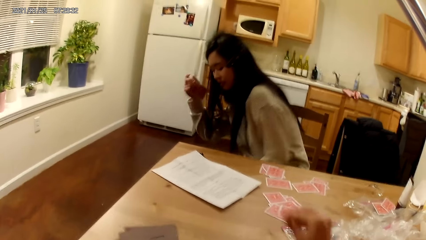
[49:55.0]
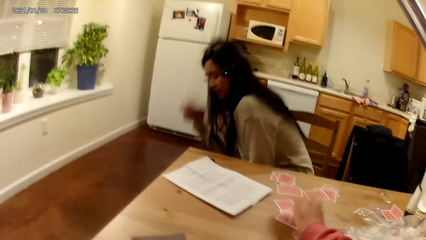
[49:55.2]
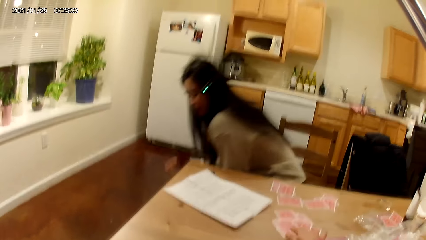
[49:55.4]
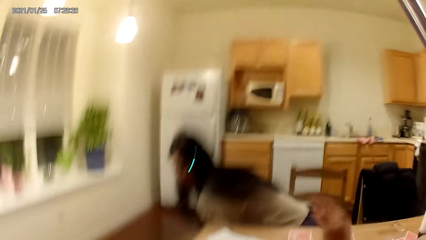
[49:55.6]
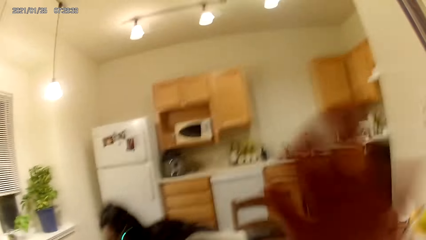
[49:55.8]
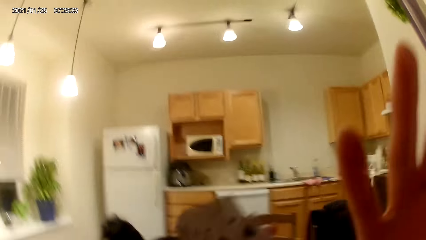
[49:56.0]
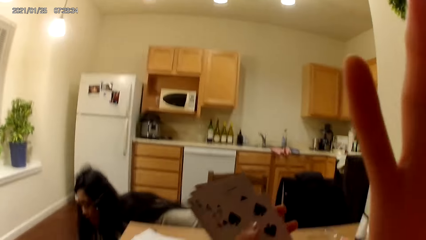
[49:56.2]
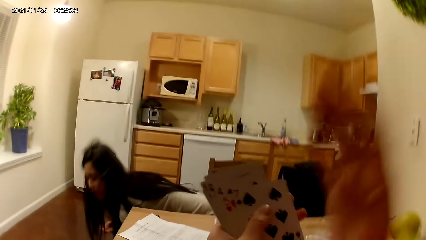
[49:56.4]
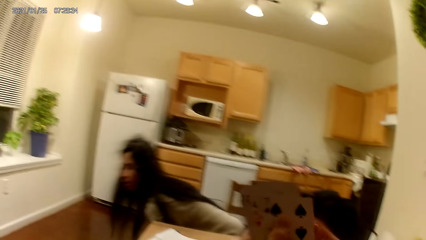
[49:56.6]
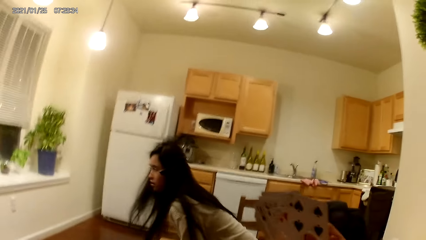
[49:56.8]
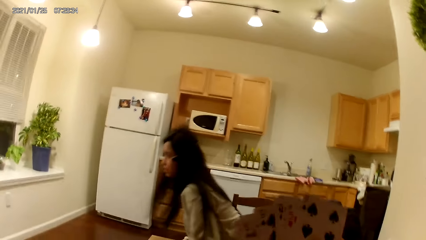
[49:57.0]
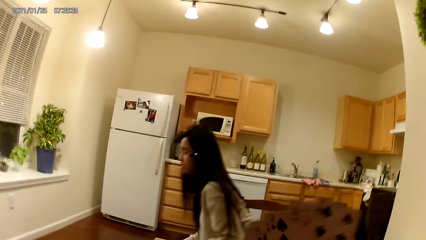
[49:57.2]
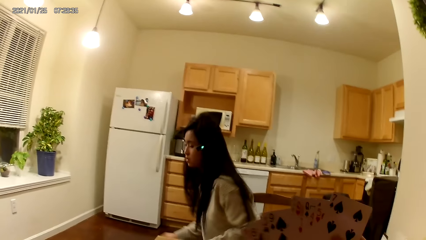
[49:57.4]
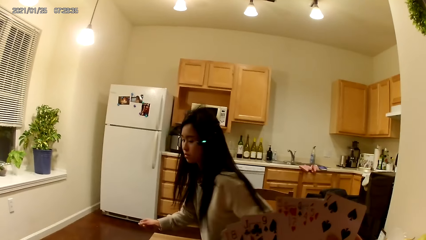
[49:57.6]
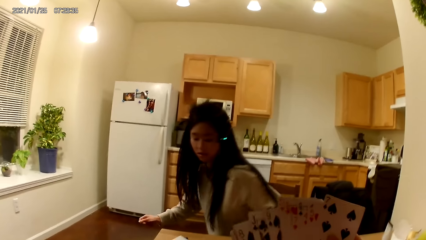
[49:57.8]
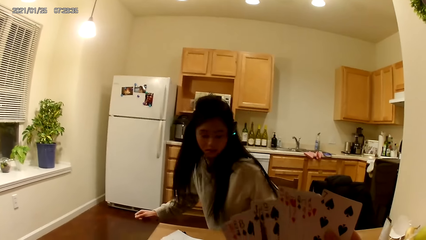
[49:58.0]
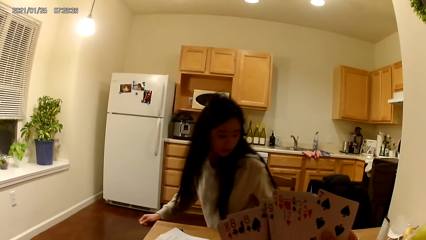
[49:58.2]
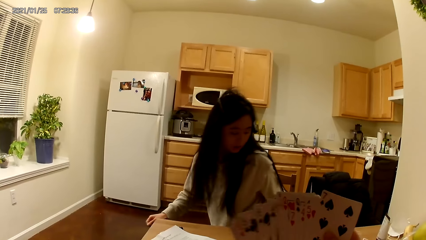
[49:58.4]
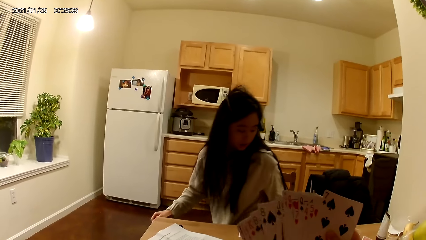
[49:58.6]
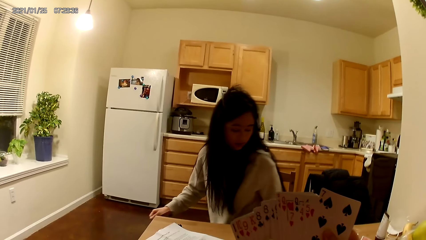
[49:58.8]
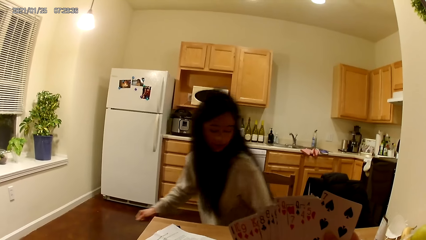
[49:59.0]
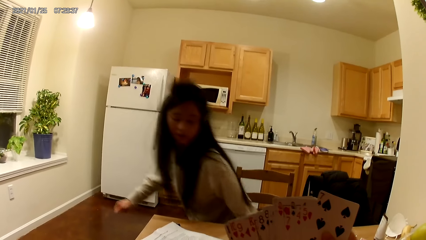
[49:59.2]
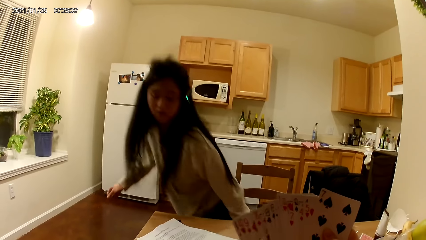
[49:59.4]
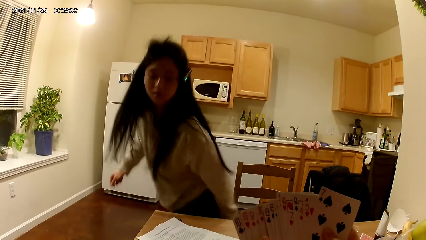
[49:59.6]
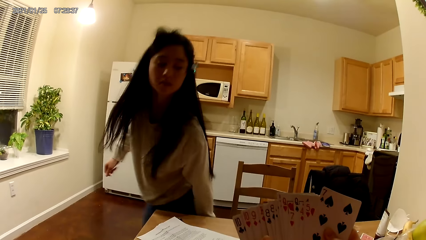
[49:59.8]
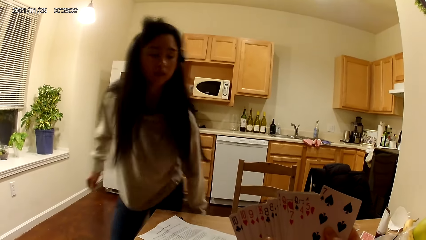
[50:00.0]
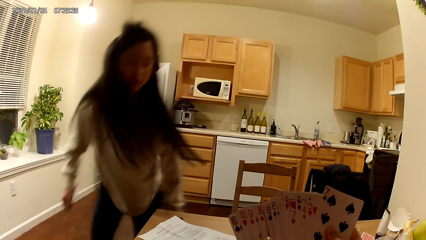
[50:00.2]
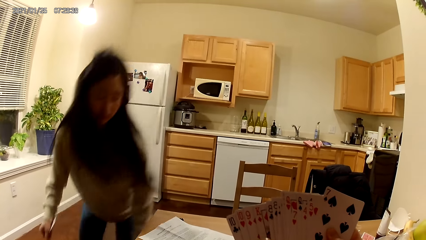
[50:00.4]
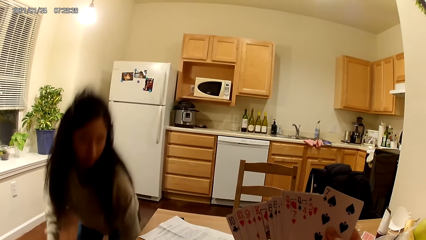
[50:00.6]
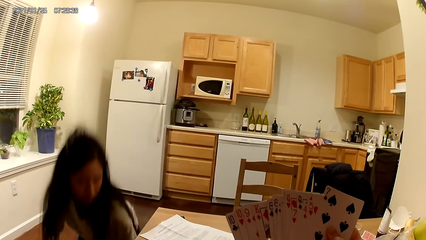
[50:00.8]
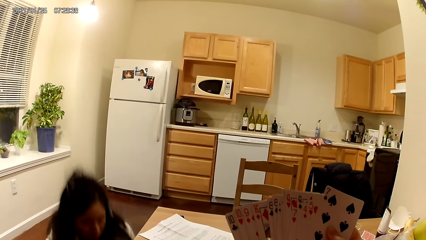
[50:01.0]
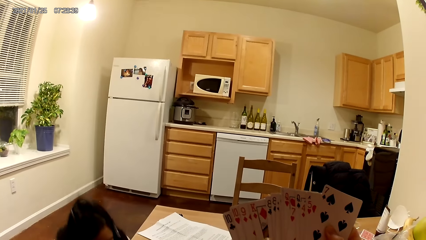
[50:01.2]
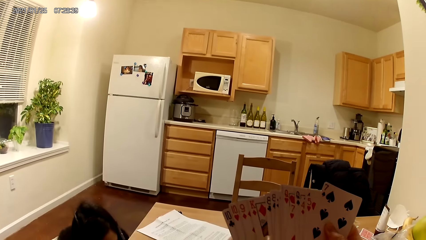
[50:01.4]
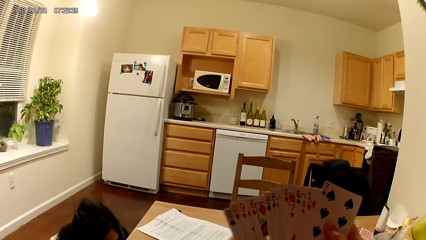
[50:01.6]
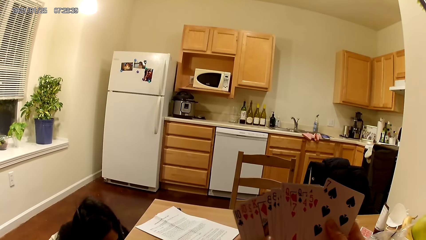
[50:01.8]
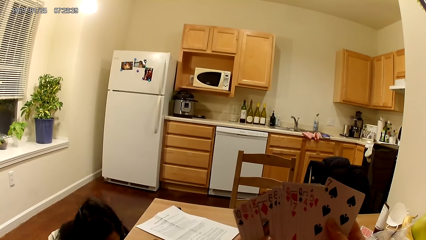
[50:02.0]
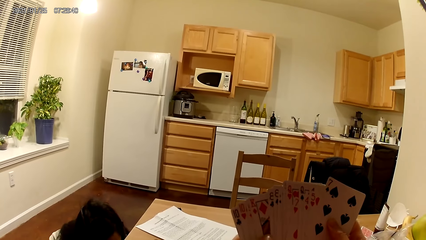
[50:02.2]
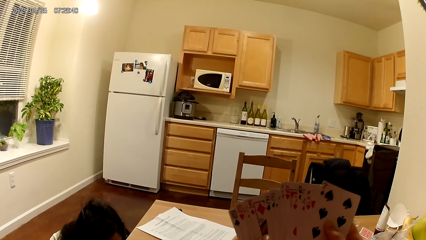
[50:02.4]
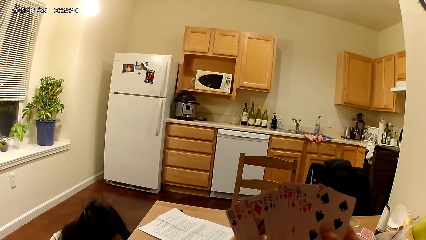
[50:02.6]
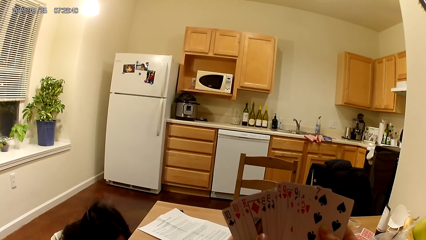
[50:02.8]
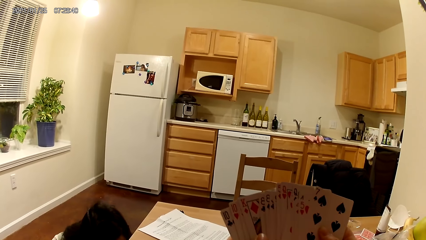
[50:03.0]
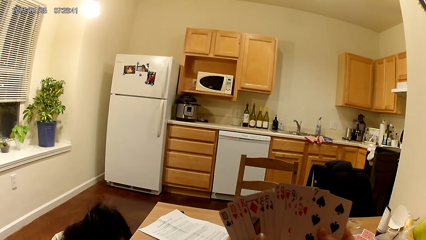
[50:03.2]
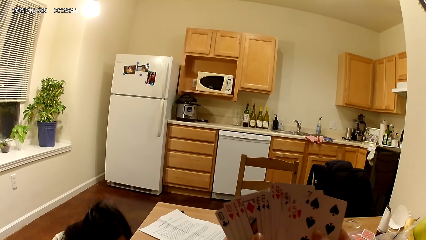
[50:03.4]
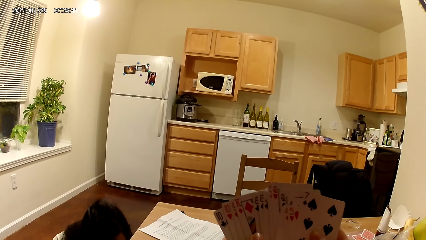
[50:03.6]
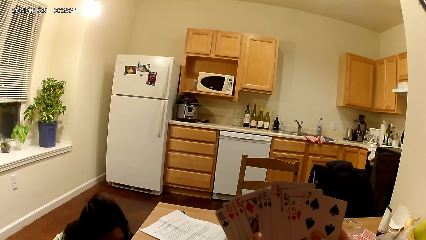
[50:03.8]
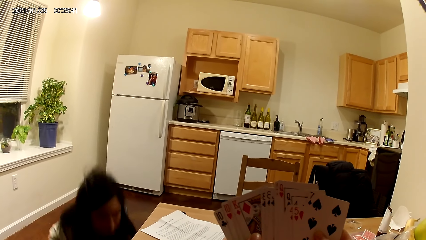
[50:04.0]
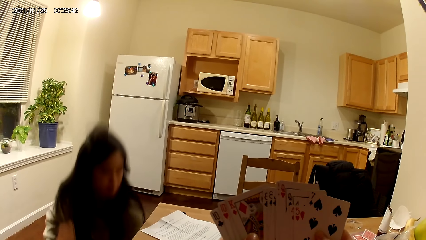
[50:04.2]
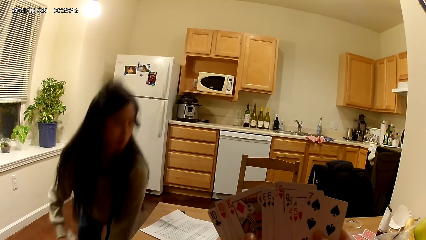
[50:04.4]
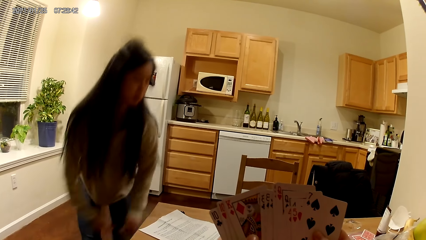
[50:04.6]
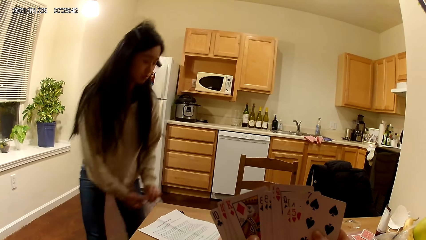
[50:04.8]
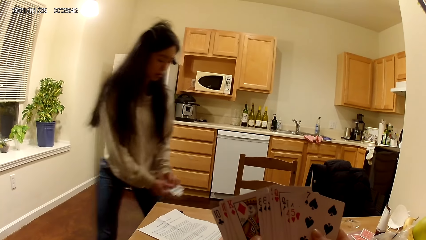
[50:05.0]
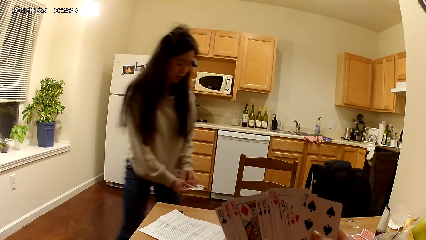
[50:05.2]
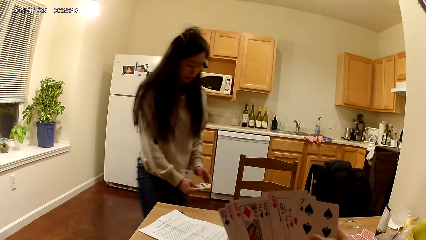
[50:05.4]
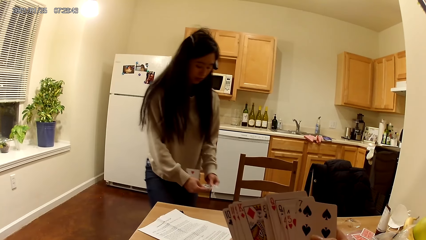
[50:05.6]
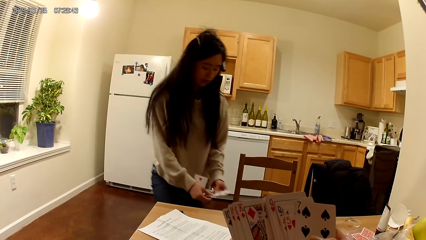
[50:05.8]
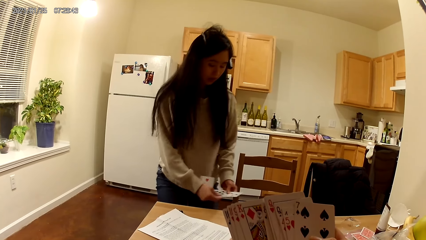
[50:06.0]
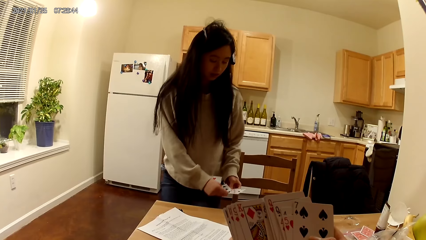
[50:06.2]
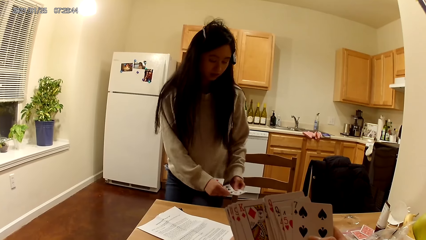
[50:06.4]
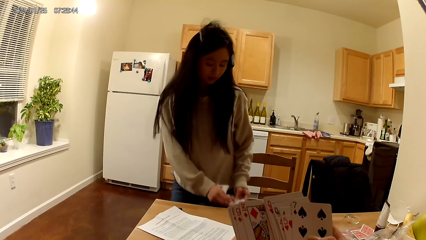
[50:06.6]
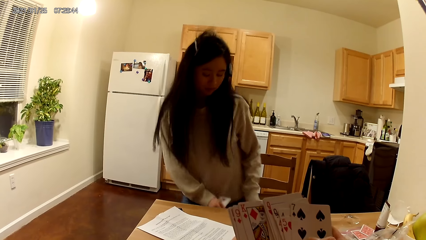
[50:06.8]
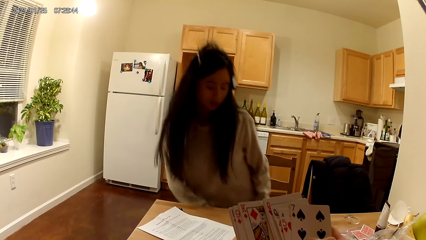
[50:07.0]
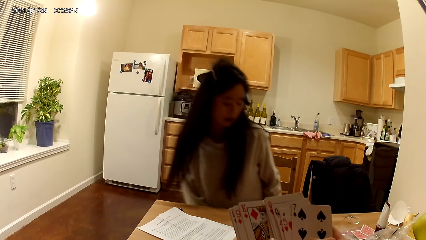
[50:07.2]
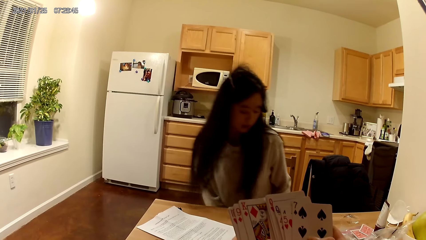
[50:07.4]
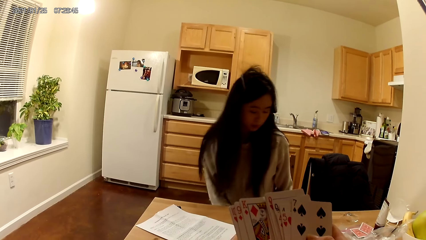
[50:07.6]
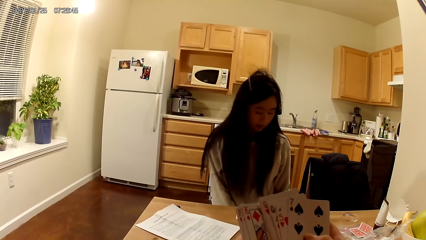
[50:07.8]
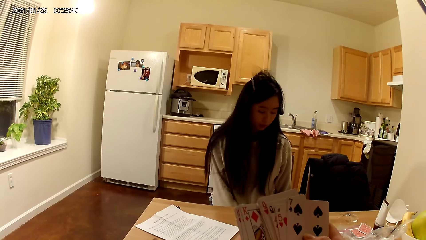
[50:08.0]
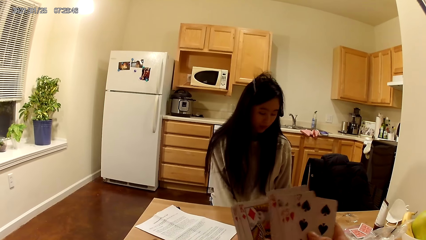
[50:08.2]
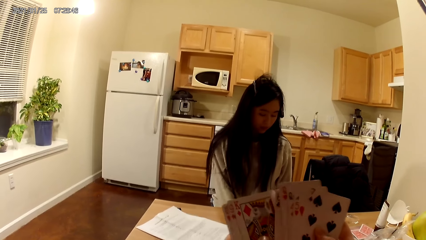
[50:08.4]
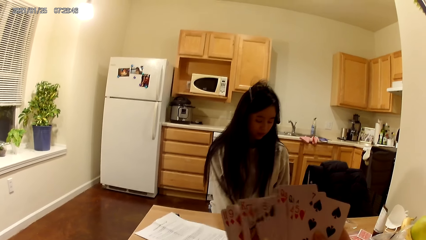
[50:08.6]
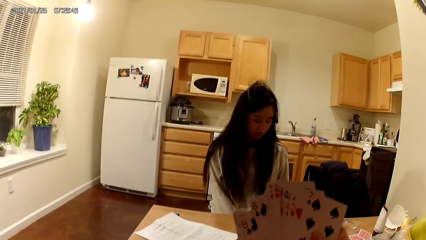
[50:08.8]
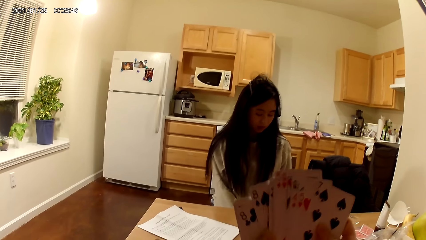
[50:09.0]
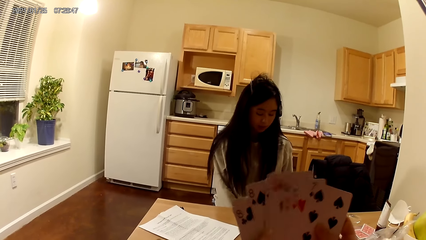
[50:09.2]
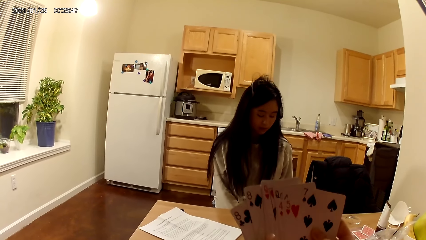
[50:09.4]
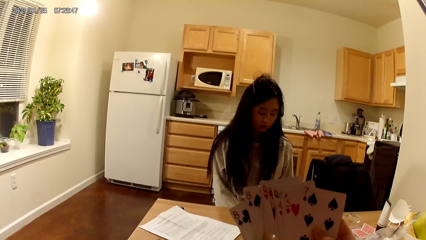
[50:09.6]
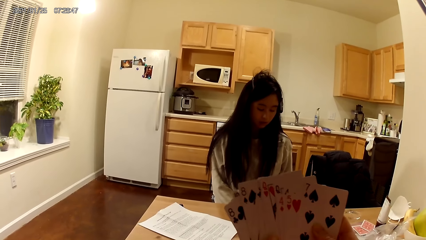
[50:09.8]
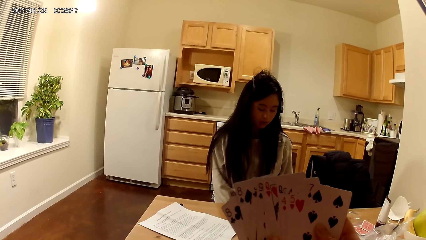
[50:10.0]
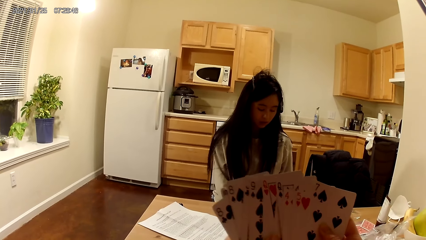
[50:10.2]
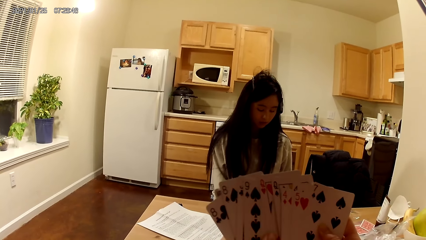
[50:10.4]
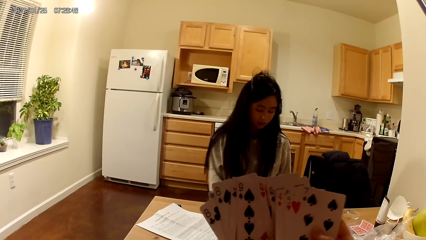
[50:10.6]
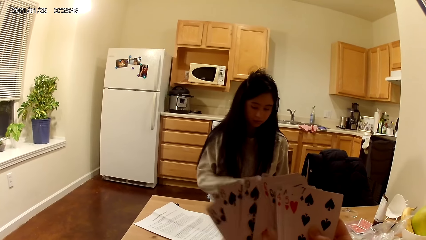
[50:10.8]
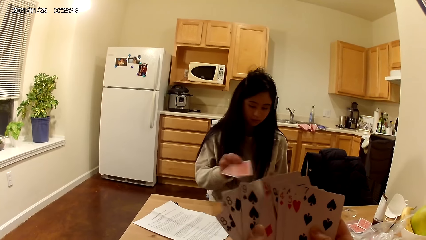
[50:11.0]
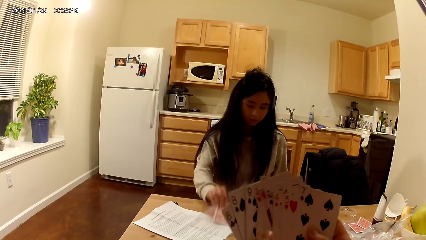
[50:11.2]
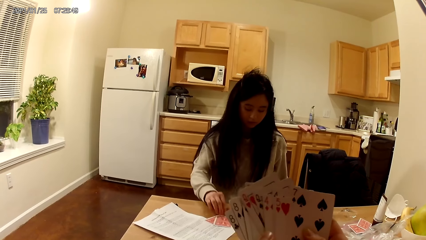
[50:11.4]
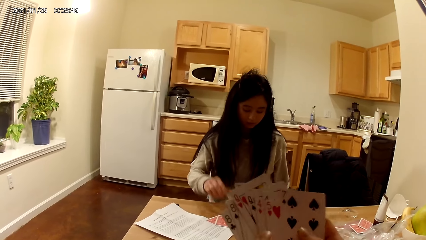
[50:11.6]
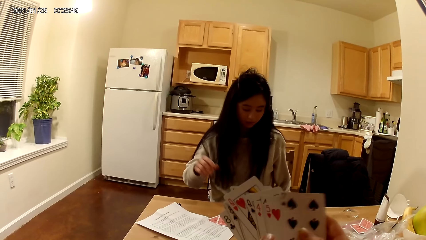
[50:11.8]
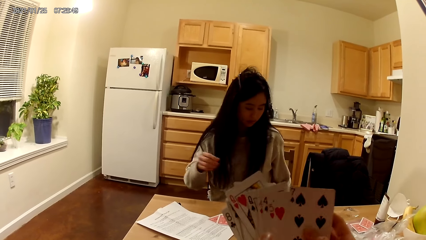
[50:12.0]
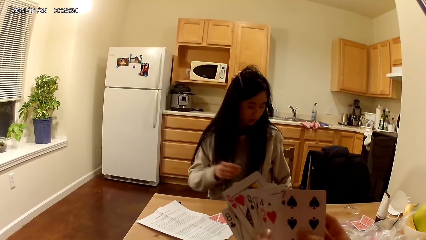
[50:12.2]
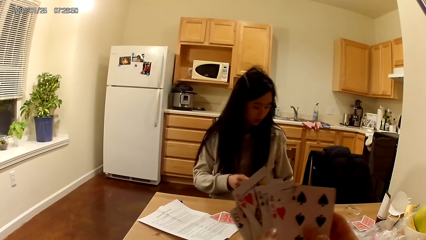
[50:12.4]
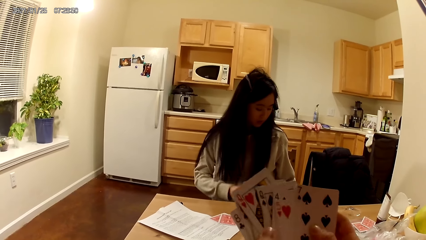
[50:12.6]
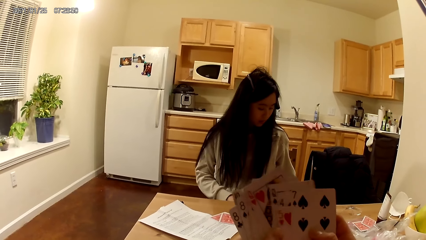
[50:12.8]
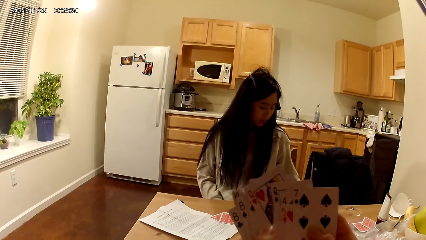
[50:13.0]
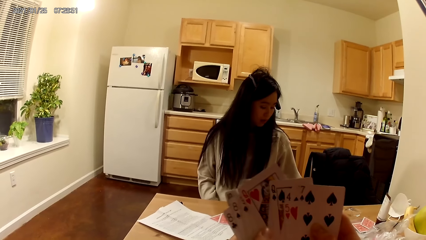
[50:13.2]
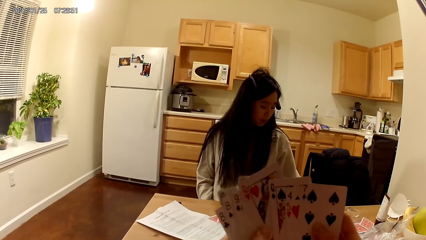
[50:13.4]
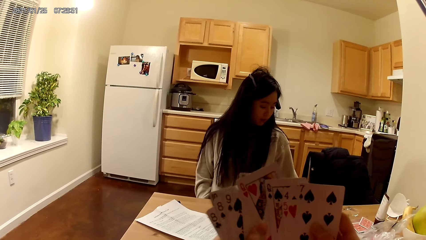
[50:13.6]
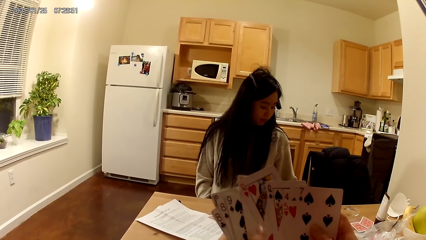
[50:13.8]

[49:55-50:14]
The woman bends down. The camera wearer raises her right hand towards her face. She lowers her right hand. The woman stands up. The woman bends down. The woman stands up. The woman holds cards in her hands. The woman sits on a wooden chair. The woman places a card on the table with her right hand.
